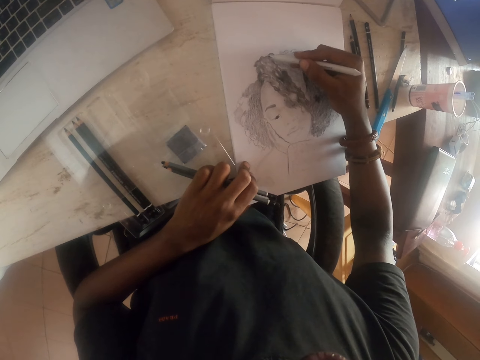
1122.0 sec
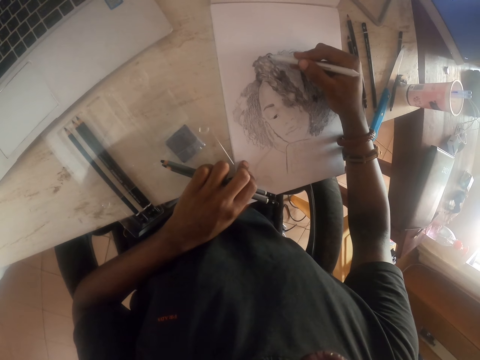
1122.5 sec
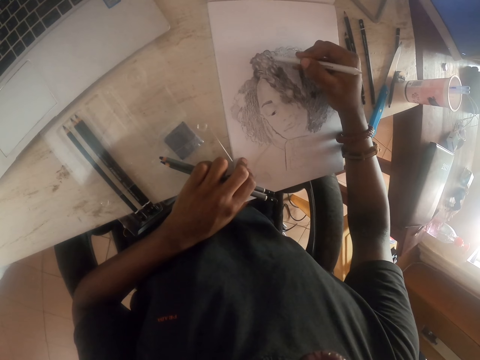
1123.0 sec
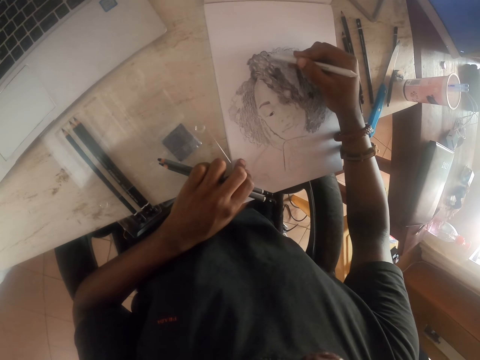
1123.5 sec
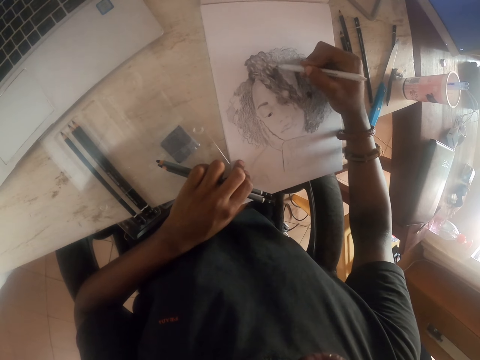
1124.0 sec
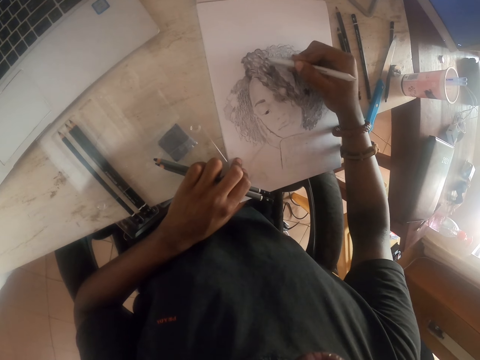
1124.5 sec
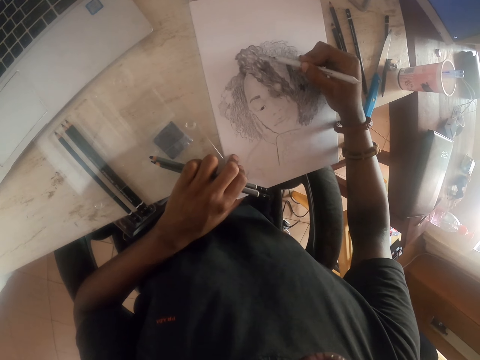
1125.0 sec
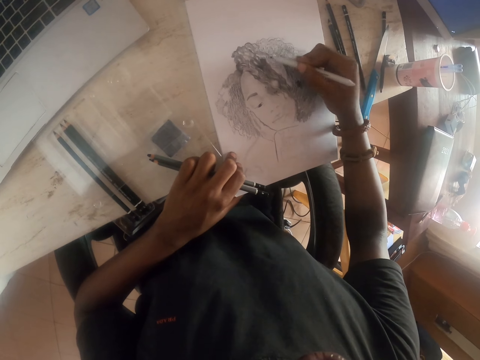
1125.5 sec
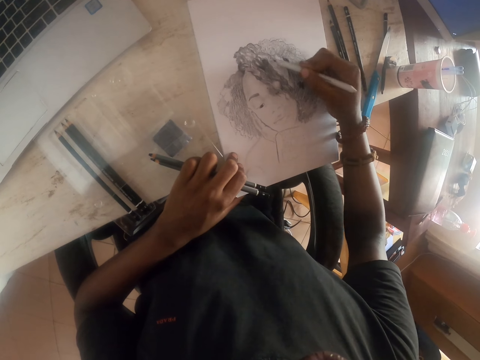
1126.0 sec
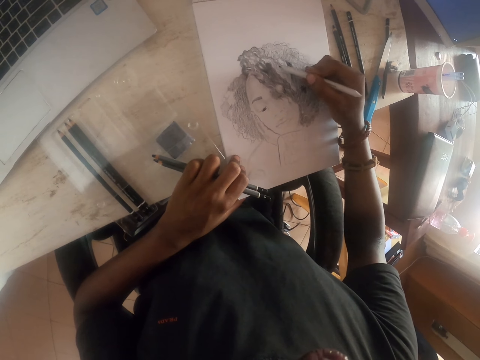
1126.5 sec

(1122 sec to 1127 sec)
The camera wearer draws with the pencil.

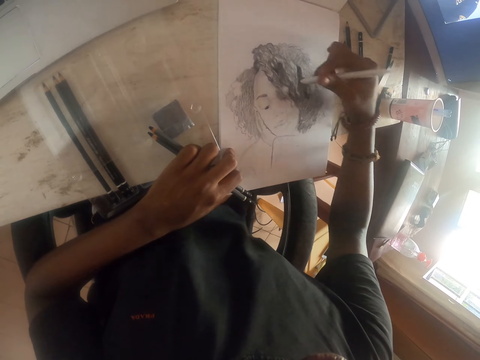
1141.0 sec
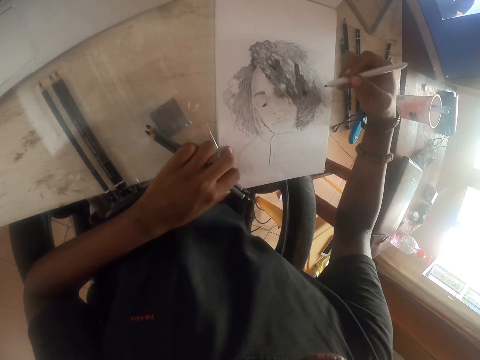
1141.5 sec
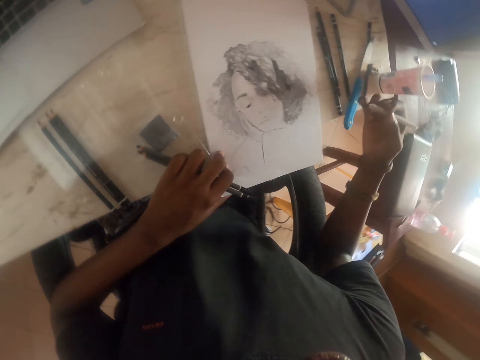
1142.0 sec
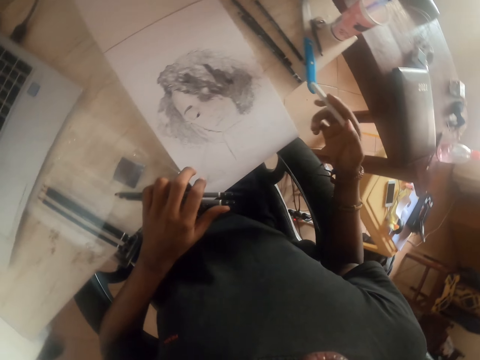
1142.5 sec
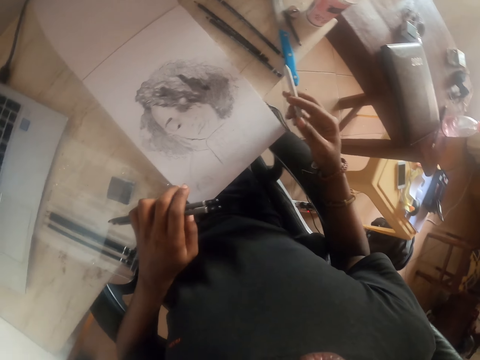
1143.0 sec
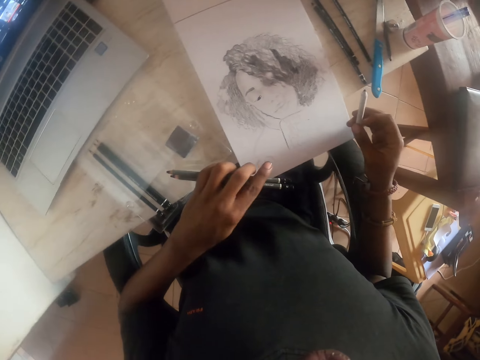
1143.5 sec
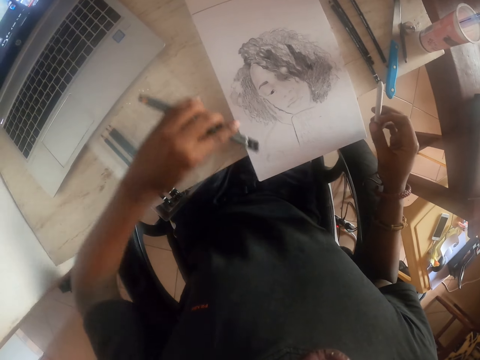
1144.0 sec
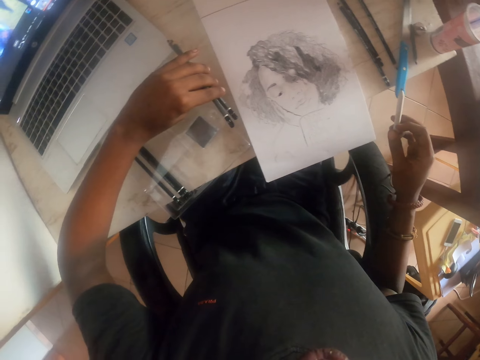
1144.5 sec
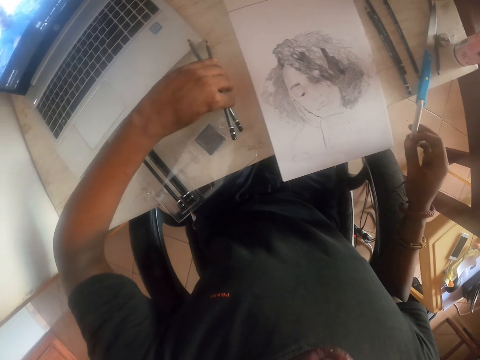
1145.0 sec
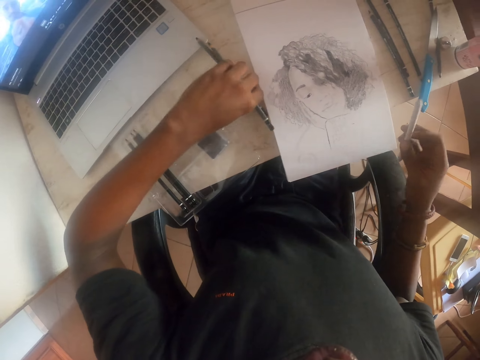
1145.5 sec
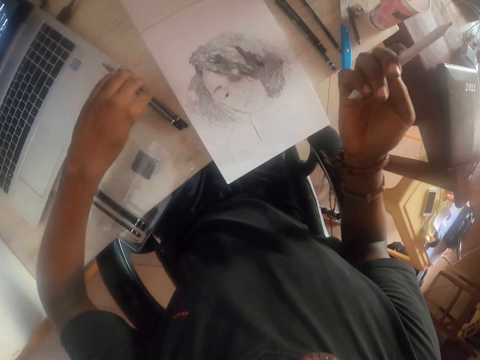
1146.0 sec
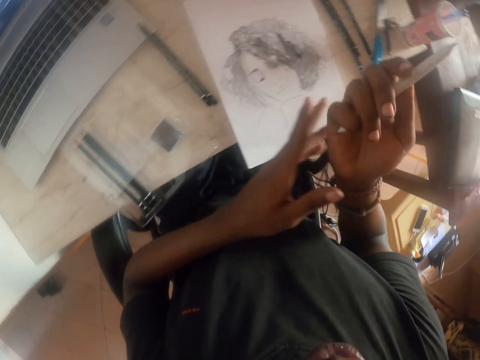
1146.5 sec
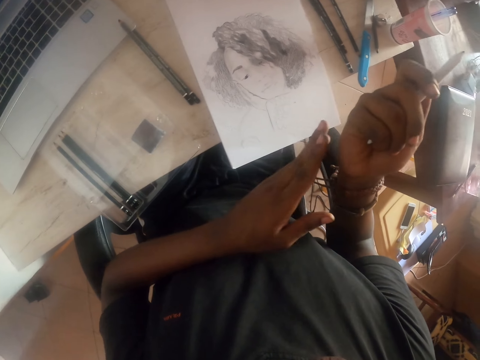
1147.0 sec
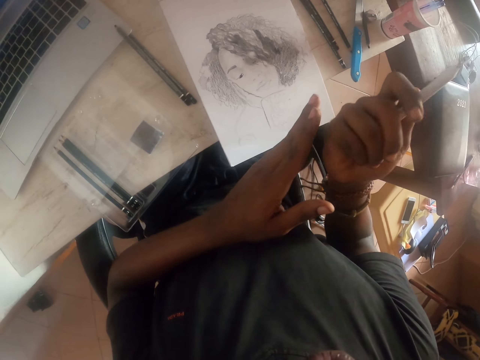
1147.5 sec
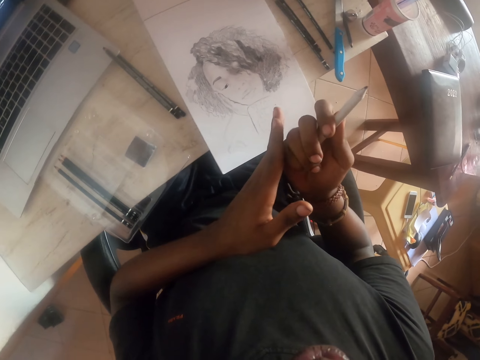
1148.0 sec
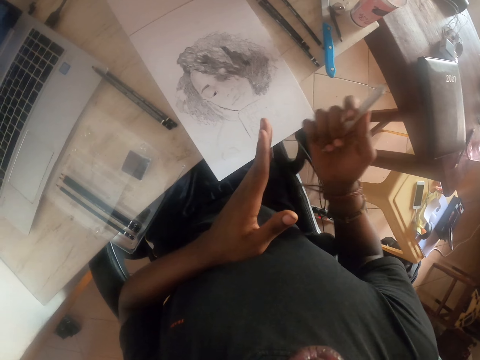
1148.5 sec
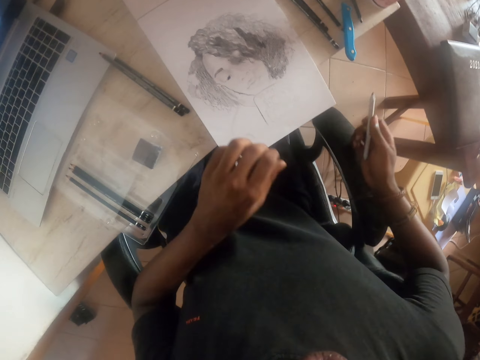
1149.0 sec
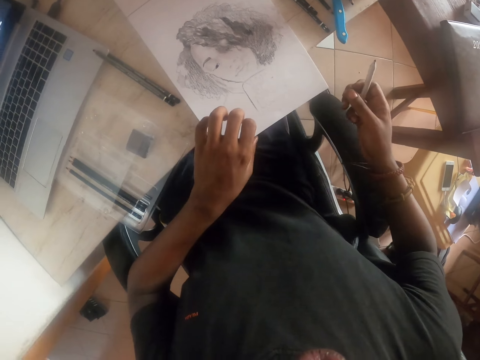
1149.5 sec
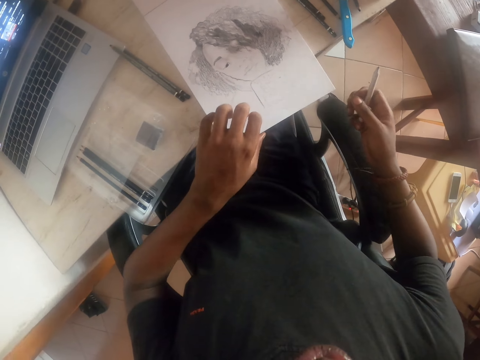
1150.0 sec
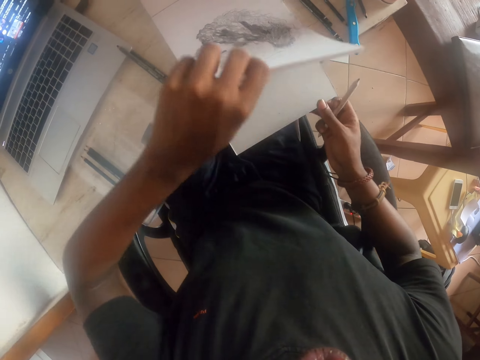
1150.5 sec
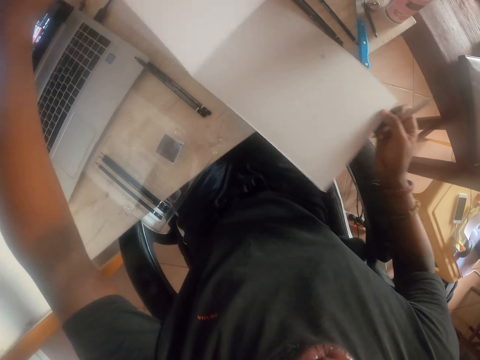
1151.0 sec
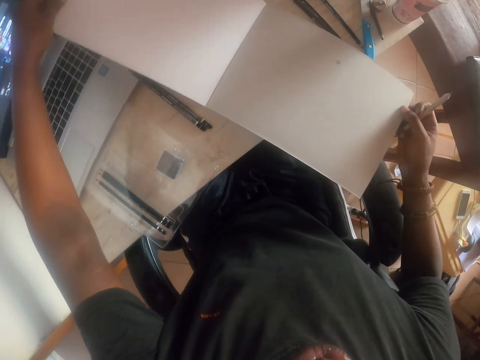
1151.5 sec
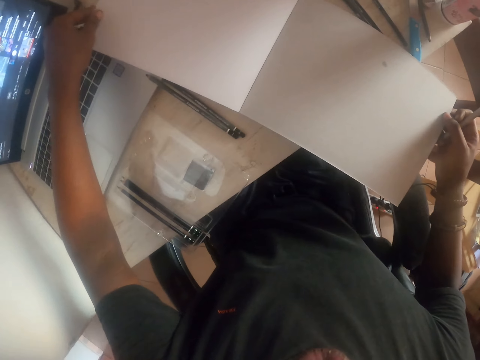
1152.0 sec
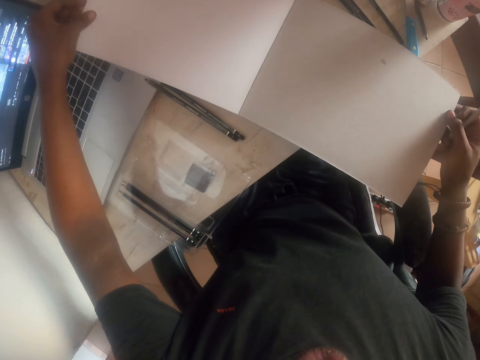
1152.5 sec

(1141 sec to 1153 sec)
The camera wearer stares at the drawing. They put the pencils on the table. They drop the pencil on the desk. They wipe the hand. They rub the hands. They flip the drawing book page.

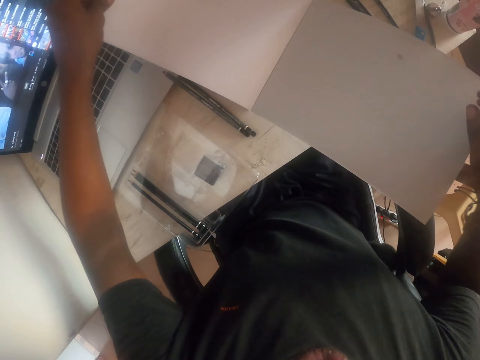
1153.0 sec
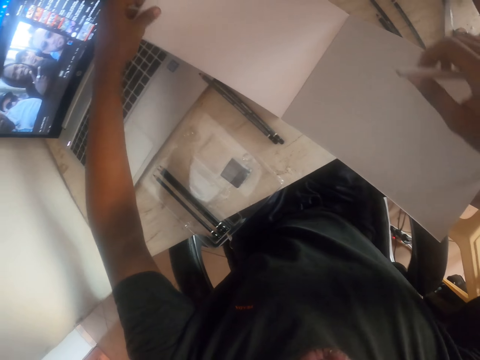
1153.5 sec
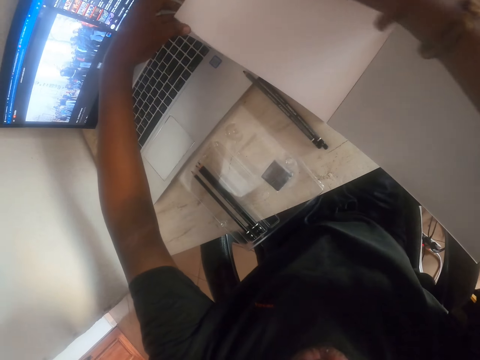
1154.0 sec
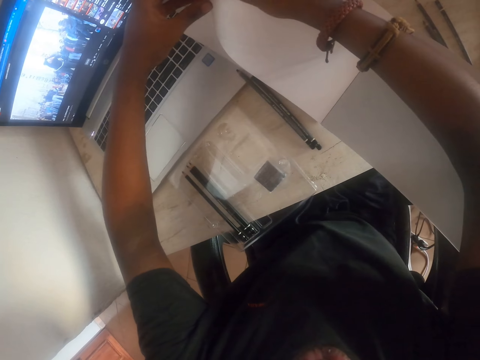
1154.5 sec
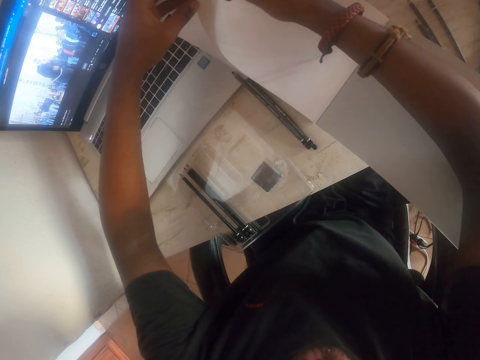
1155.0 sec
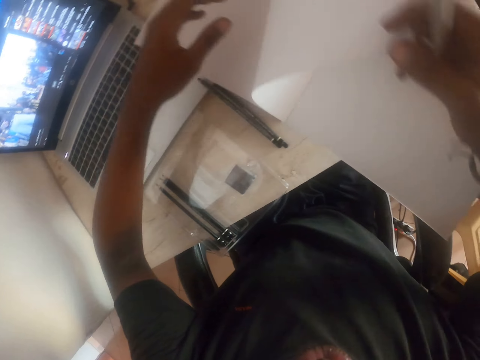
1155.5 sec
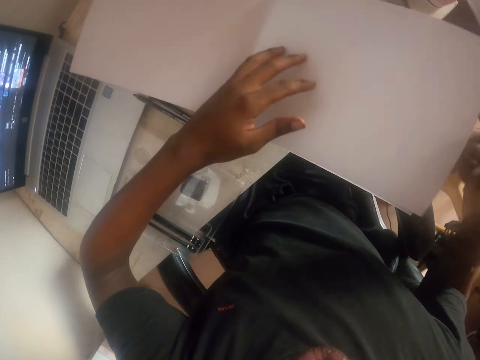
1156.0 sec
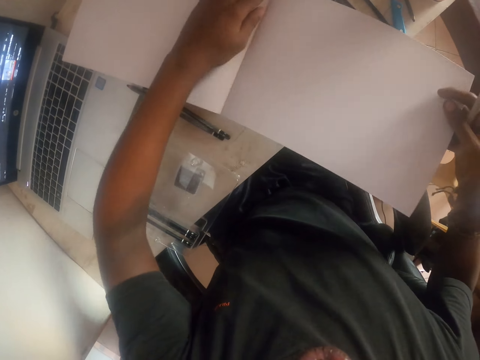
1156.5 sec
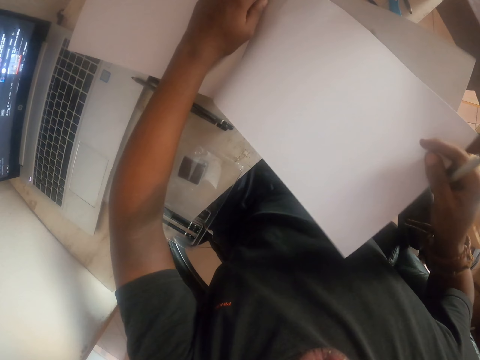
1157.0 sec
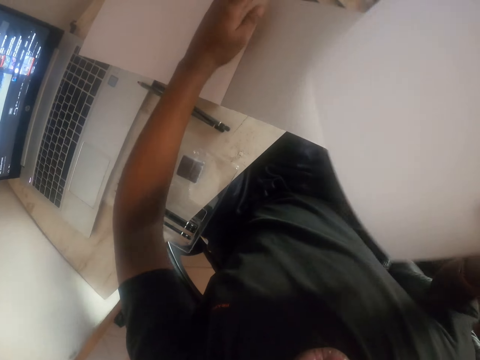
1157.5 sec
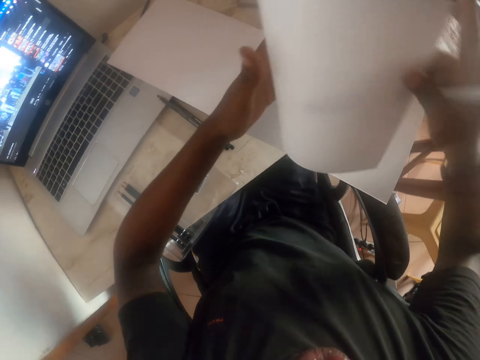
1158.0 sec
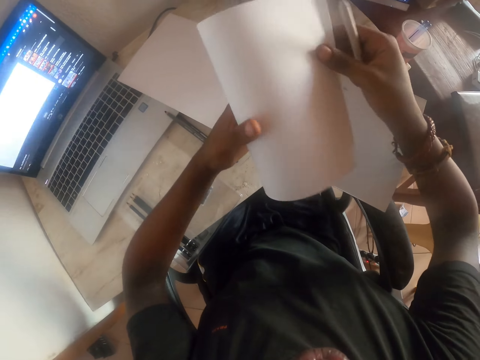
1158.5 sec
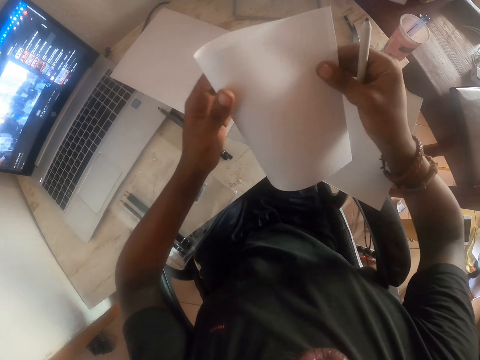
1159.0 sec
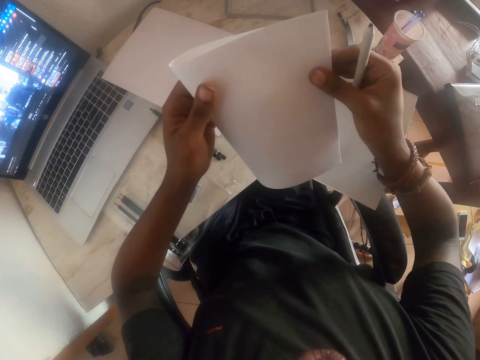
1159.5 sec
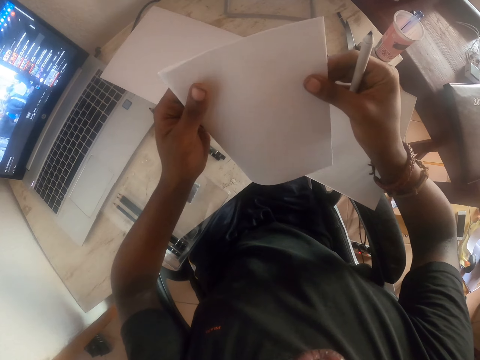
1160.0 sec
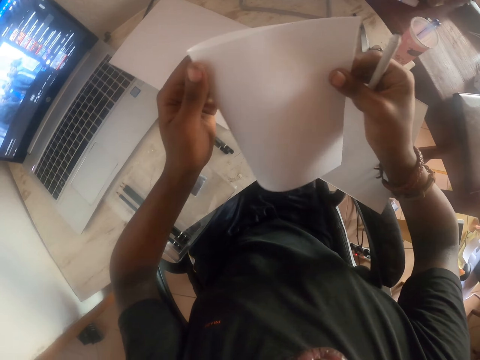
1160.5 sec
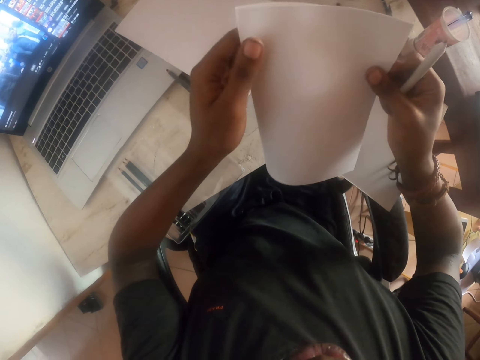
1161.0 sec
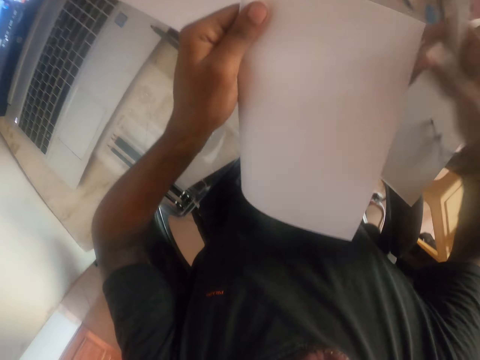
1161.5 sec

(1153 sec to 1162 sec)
The camera wearer holds the page of the book with the right hand. They turn the page of the book. They tear the page from the book. They fold the paper.
